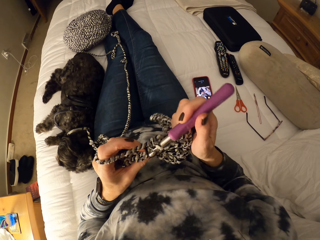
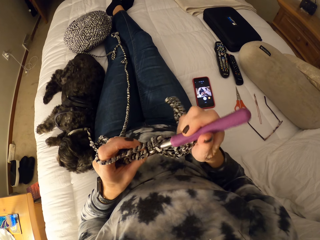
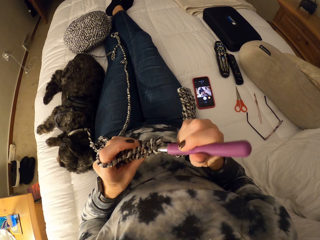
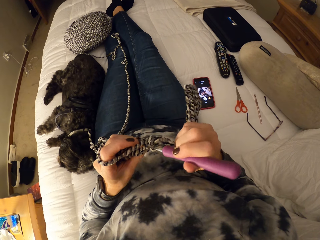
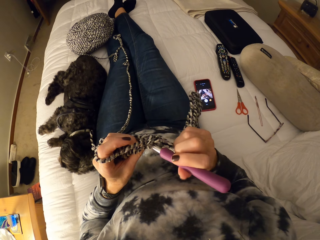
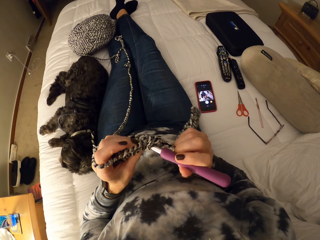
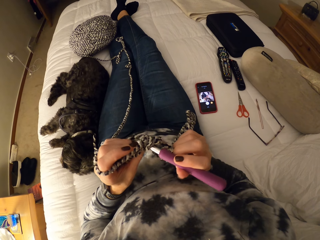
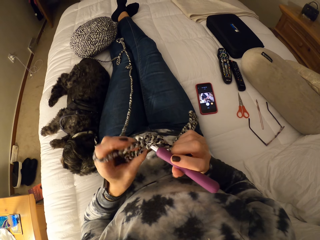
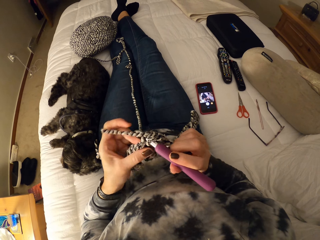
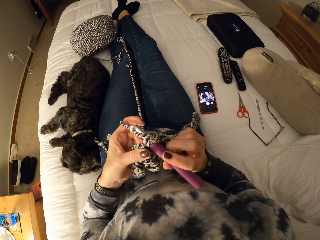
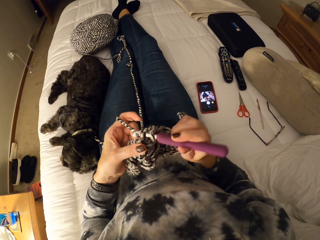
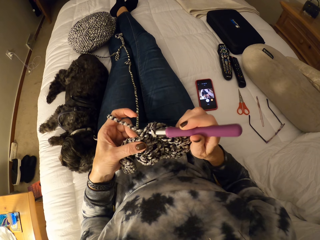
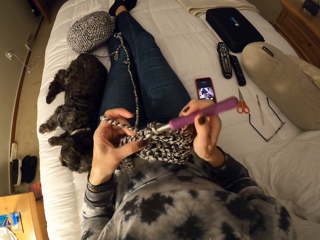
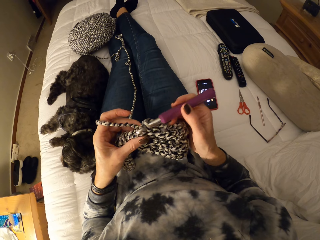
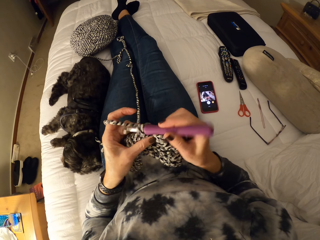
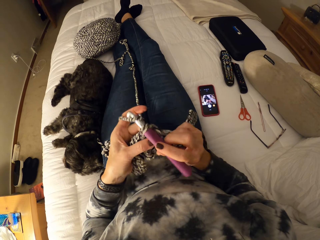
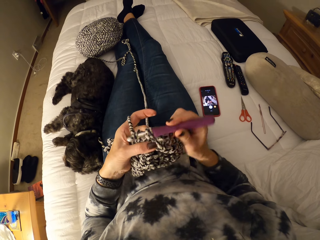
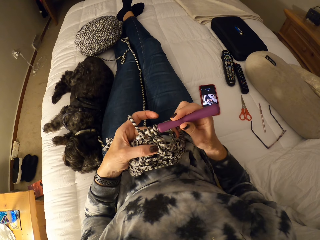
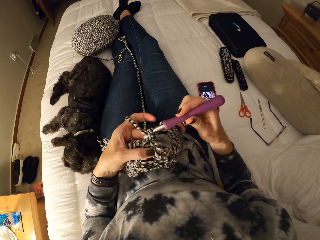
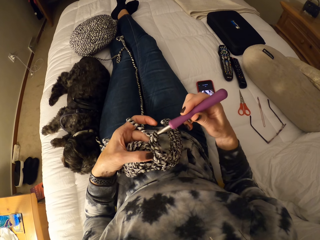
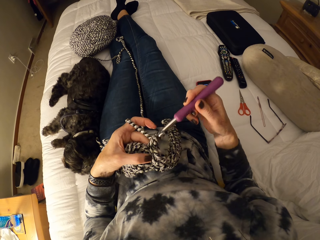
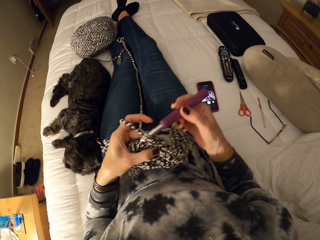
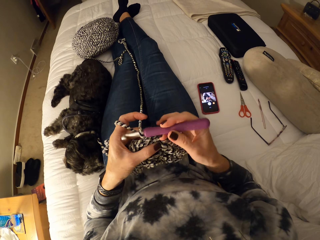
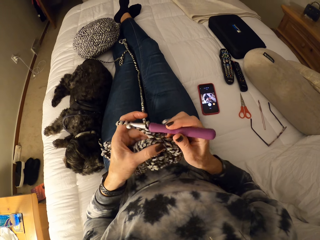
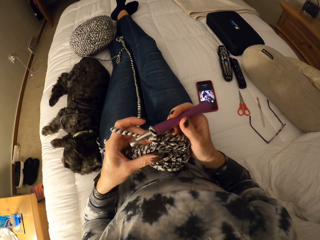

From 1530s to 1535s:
The camera wearer continues crocheting the yarn.

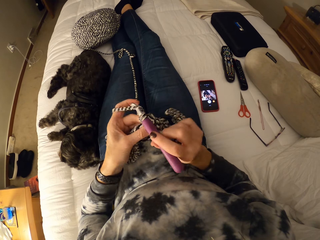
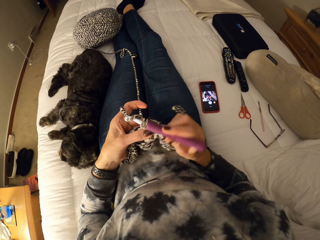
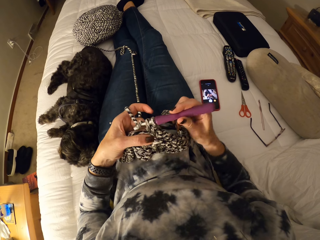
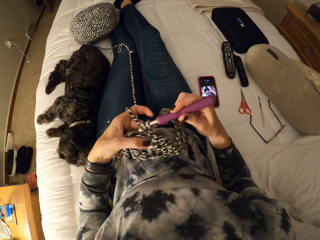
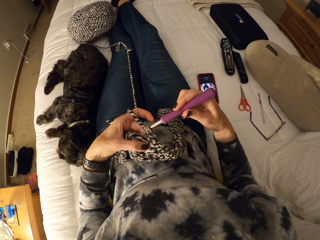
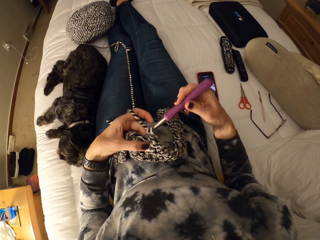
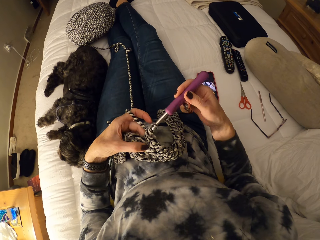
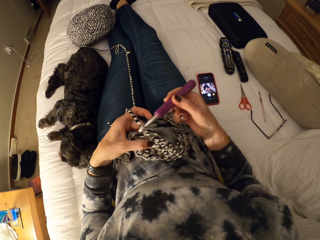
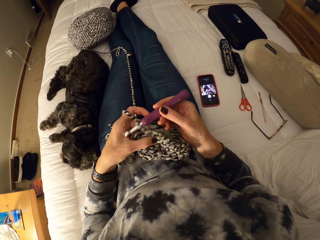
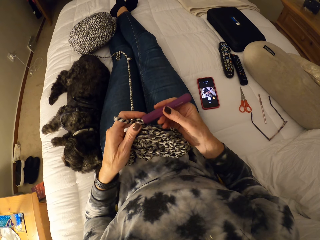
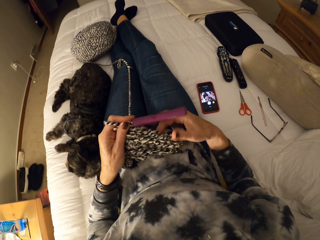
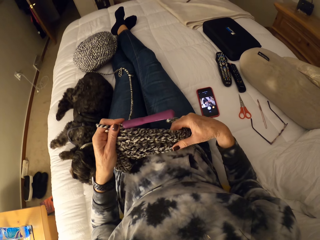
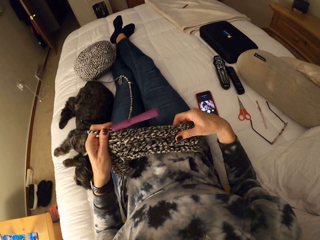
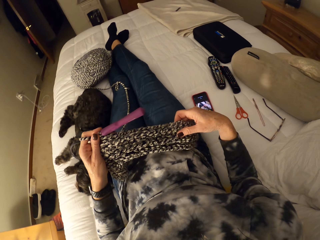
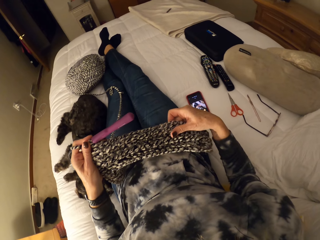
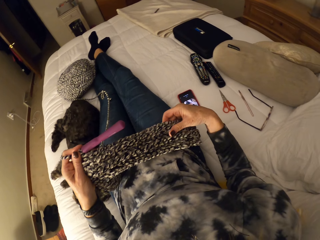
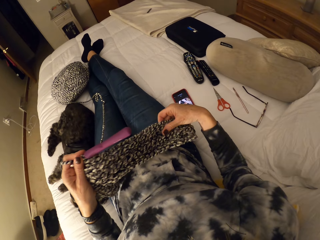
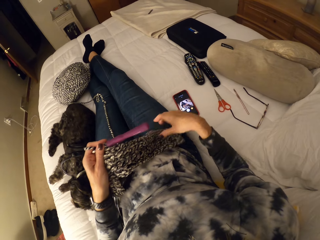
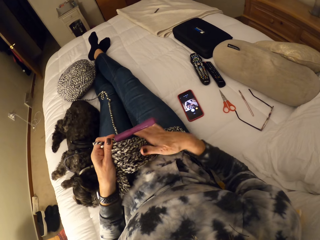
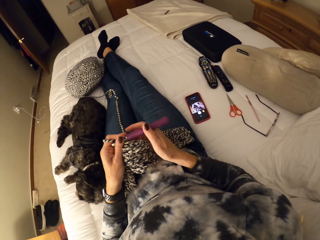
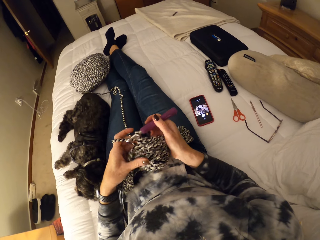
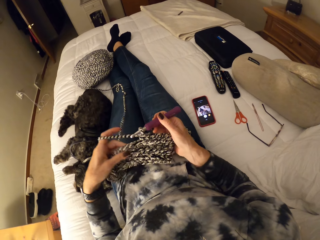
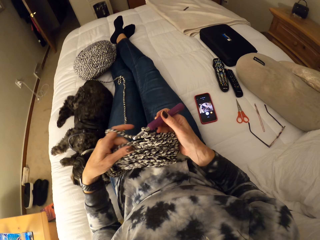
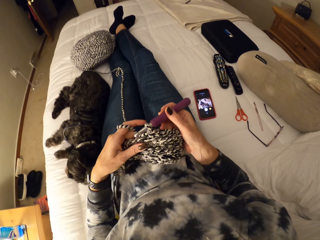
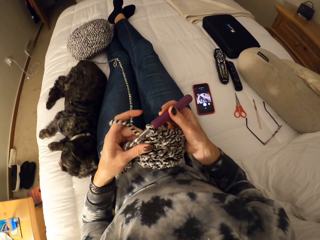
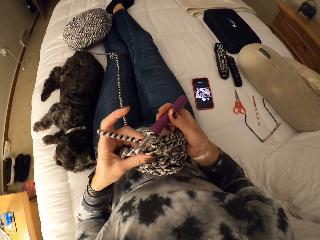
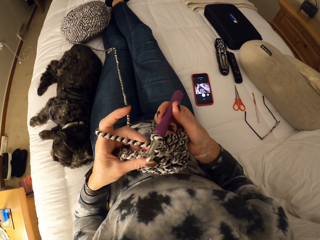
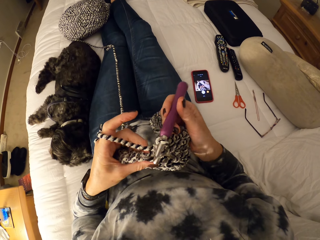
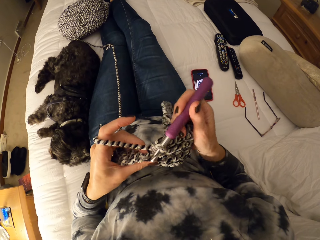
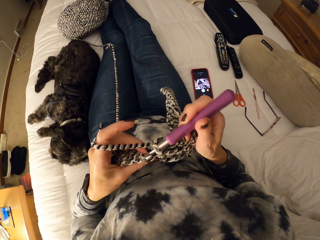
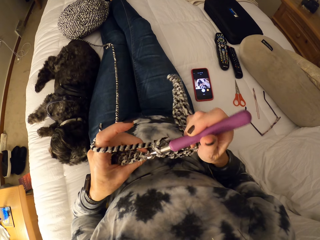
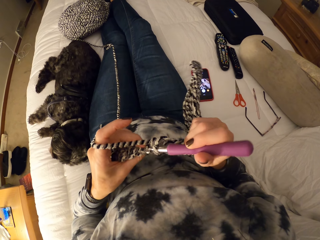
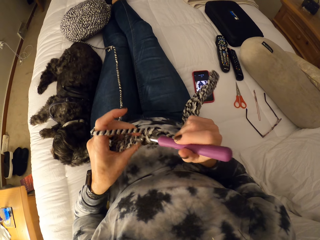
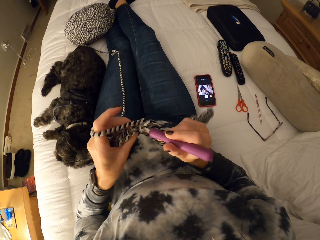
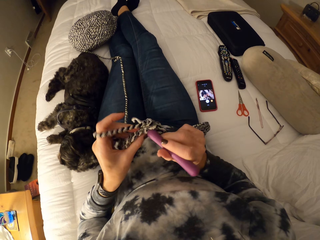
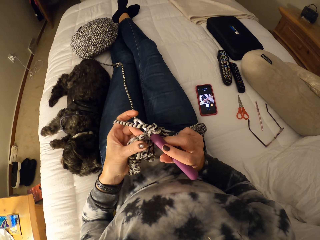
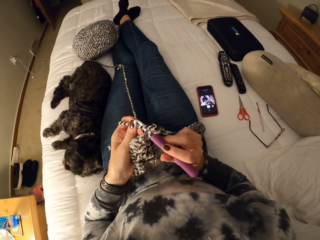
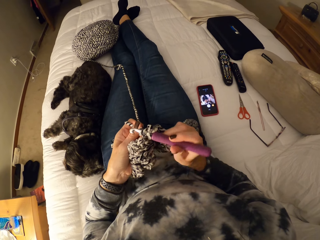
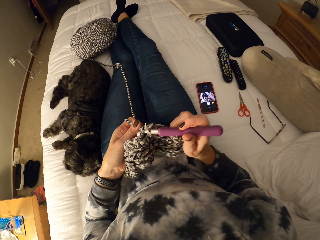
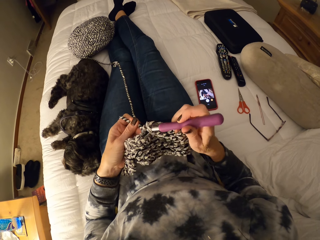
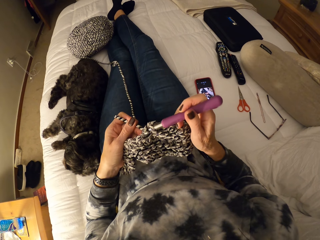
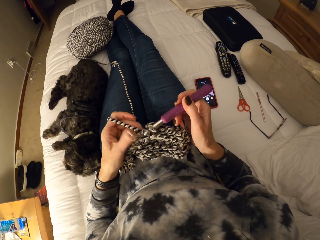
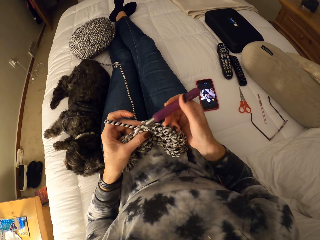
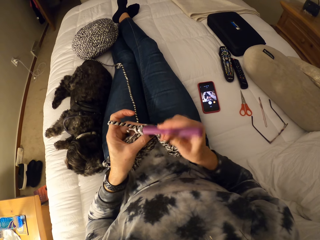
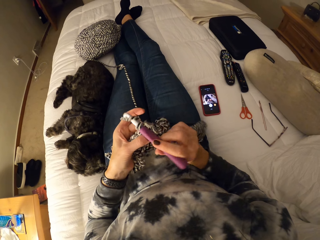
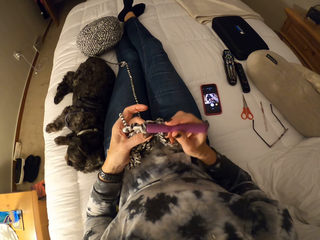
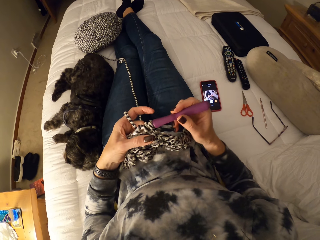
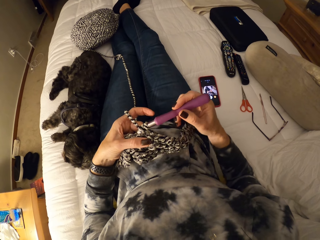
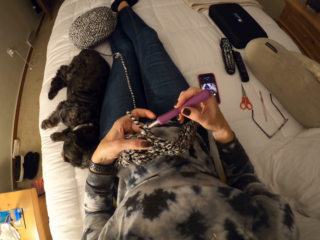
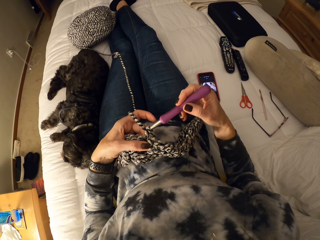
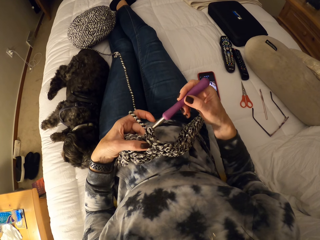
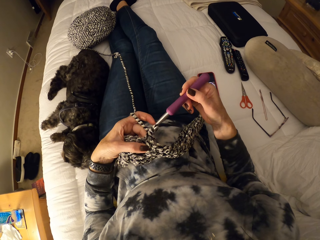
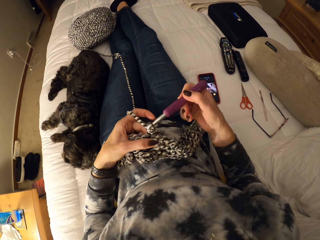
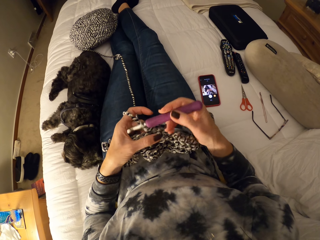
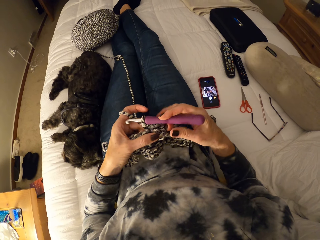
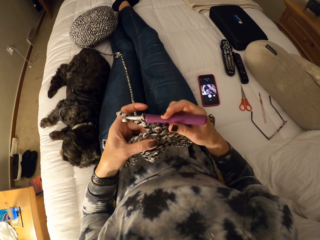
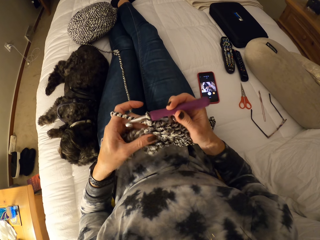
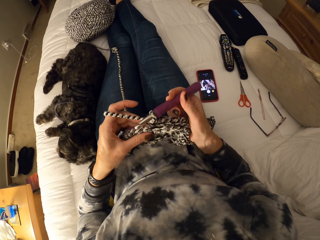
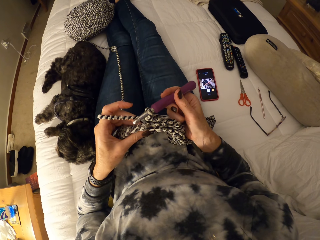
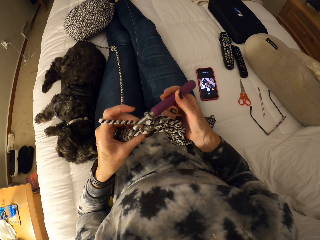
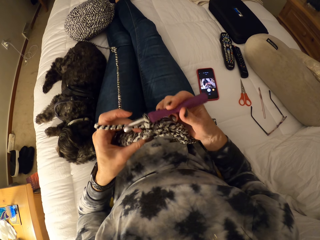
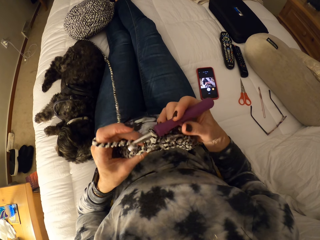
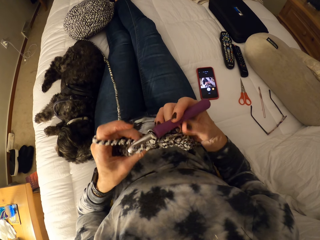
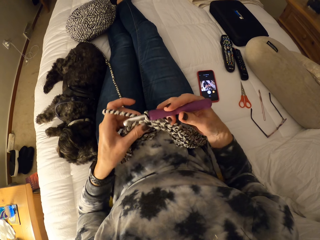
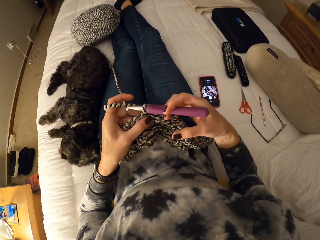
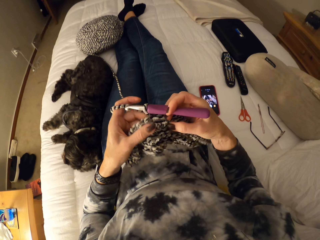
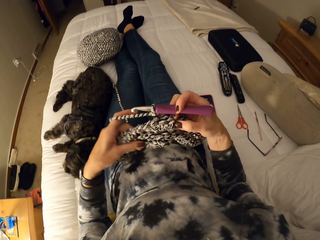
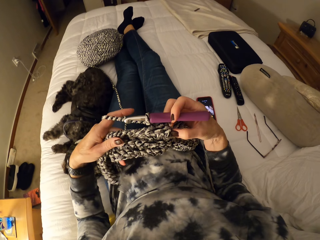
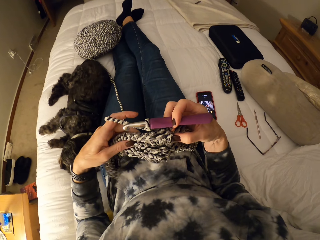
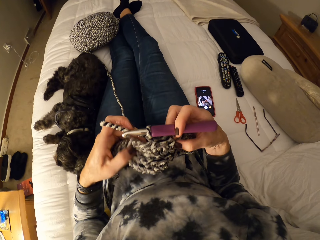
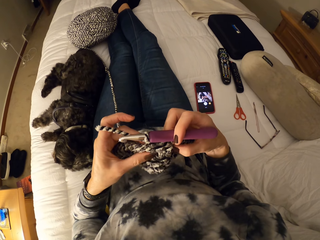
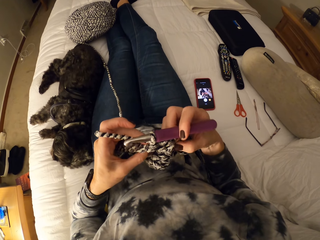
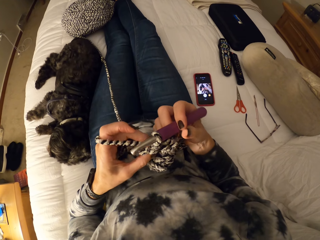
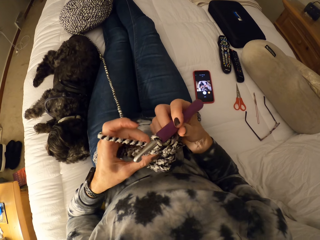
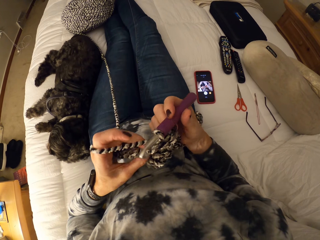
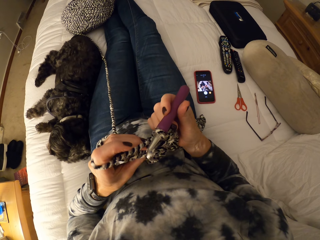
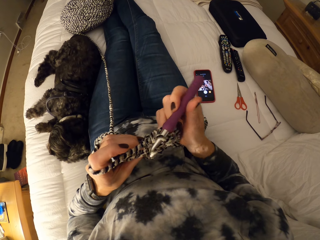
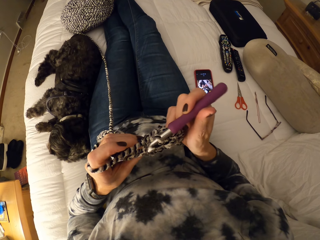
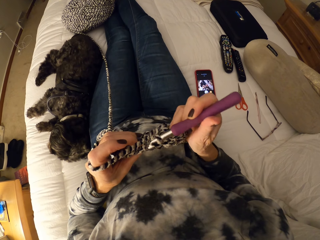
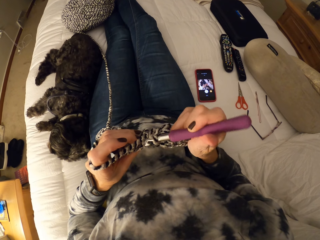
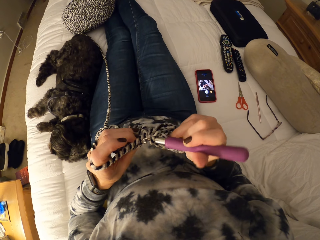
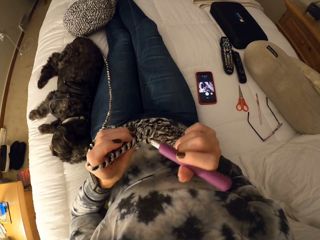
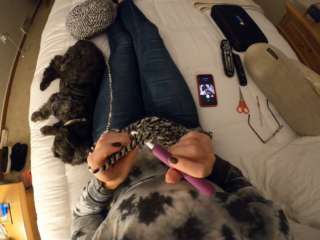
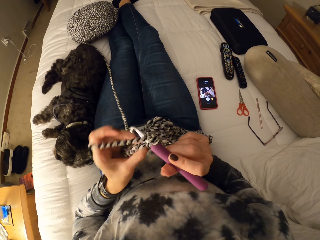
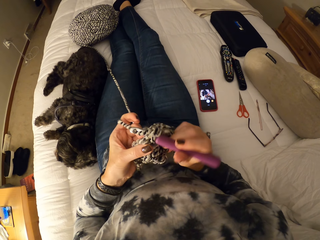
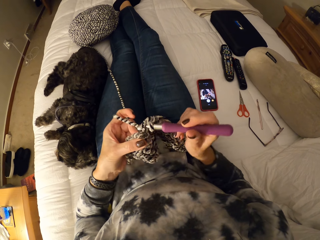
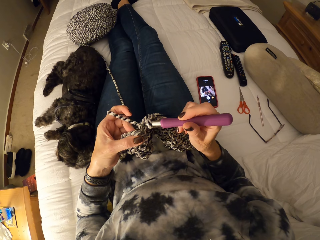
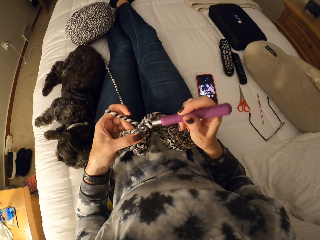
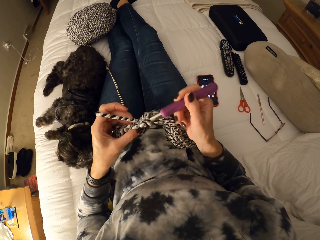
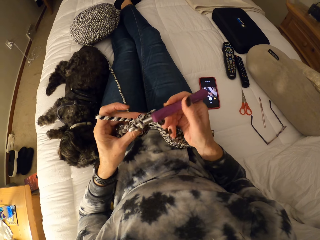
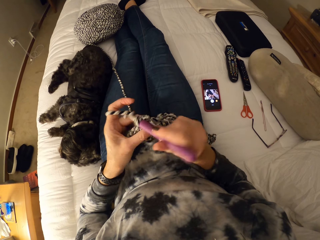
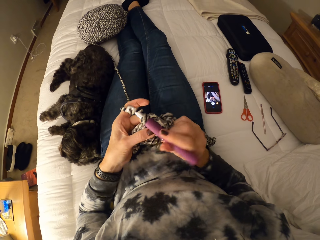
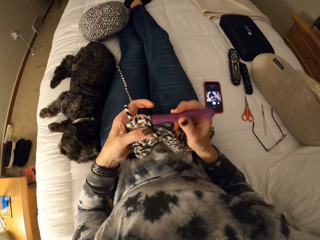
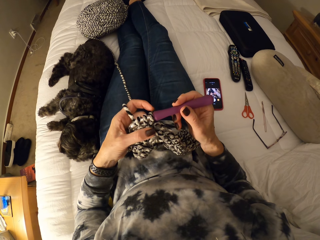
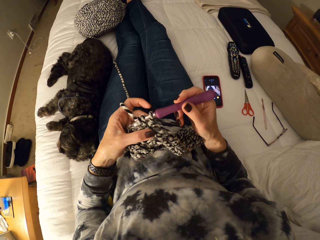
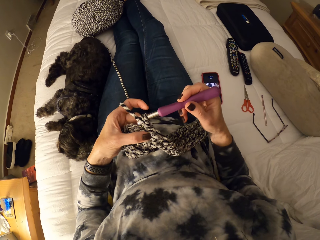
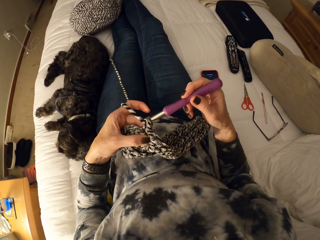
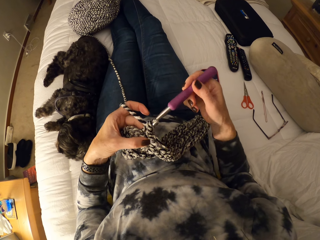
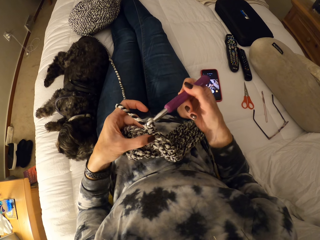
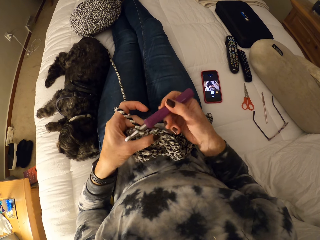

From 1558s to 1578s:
The camera wearer shifts the hook from the right to the left hand. She holds the crochet hook with her left hand. She stretches the crochet with her right hand. She picks the hook with the right hand. She holds the crochet hook with both hands. She holds the crochet with her left hand. She continues crocheting the yarn. She adjusts the crochet. She continues crocheting the yarn.
